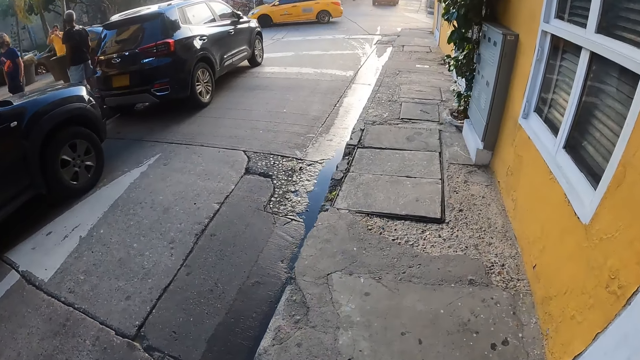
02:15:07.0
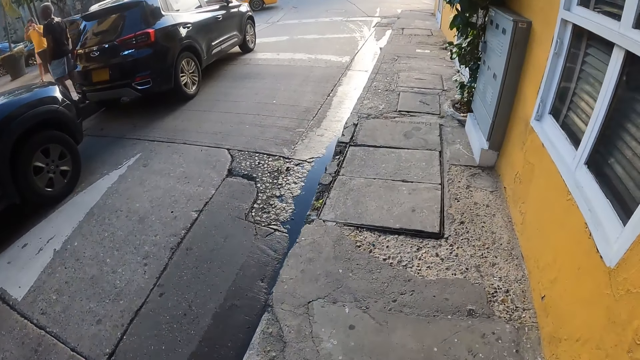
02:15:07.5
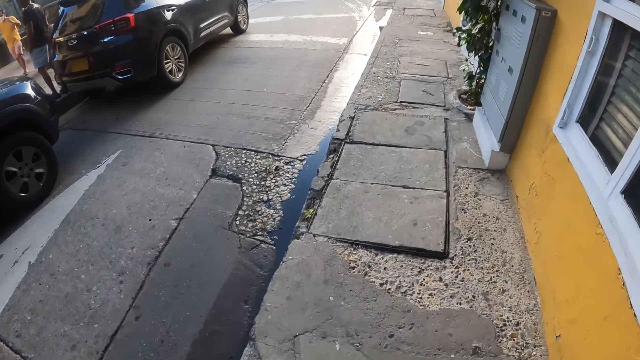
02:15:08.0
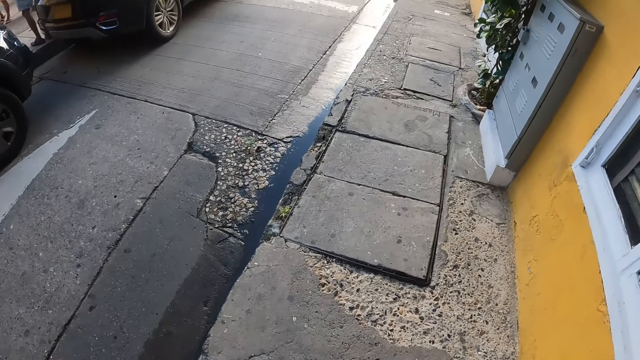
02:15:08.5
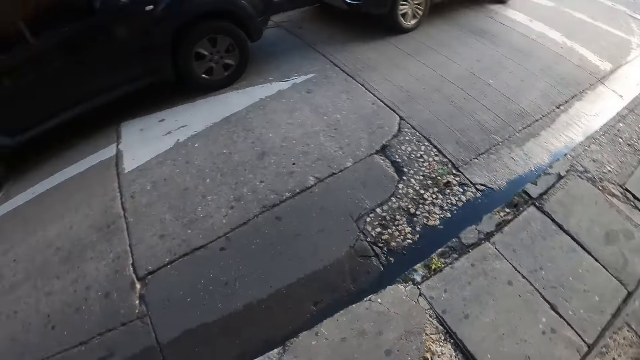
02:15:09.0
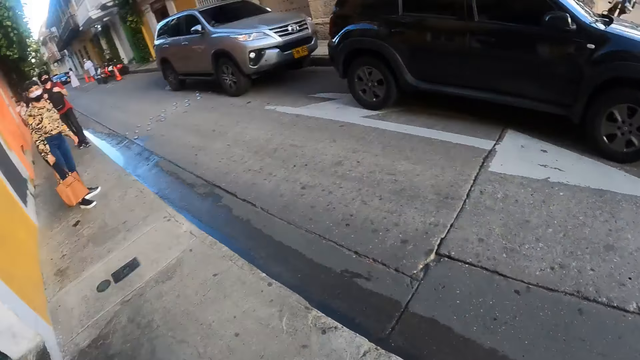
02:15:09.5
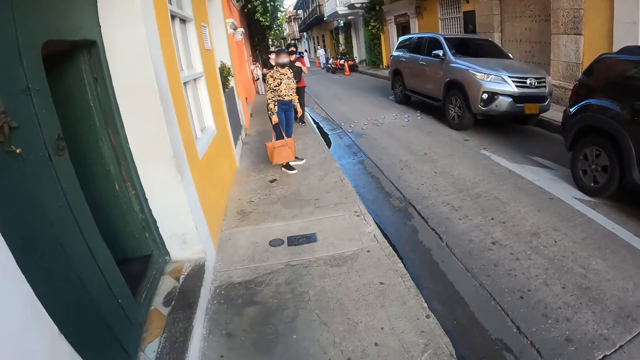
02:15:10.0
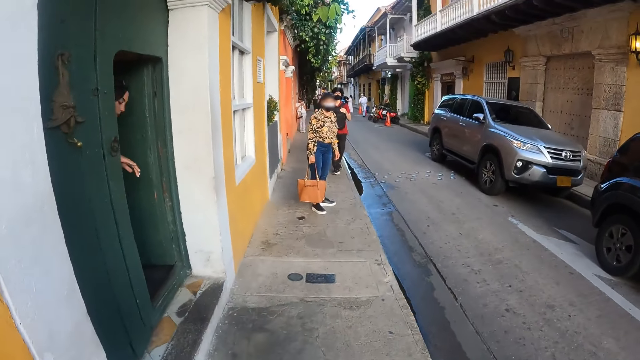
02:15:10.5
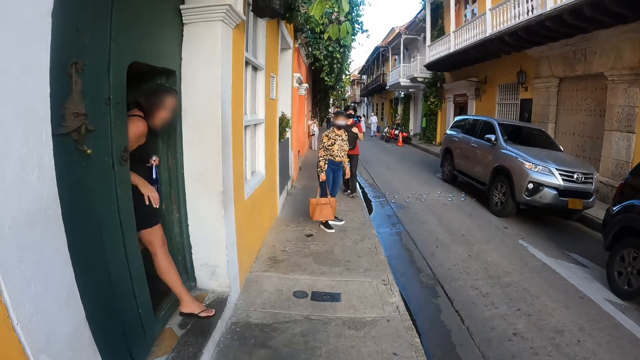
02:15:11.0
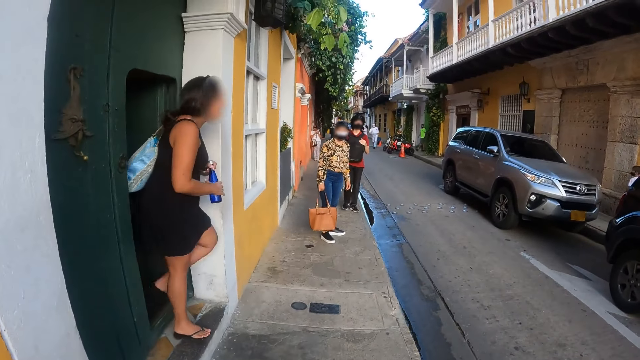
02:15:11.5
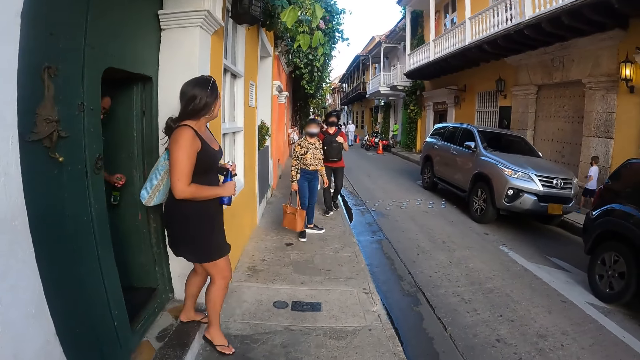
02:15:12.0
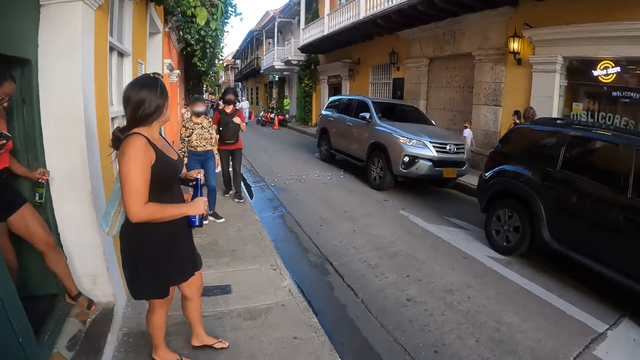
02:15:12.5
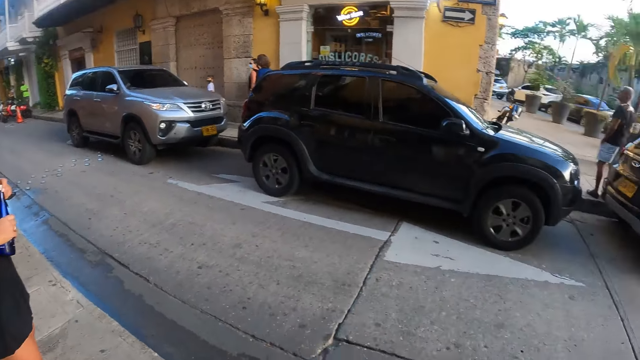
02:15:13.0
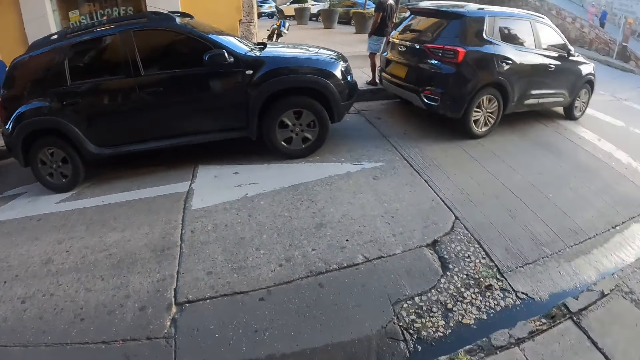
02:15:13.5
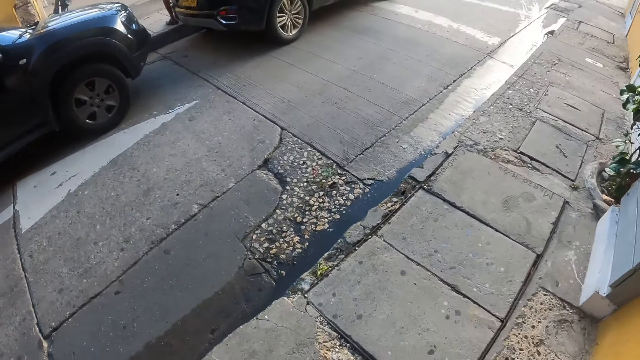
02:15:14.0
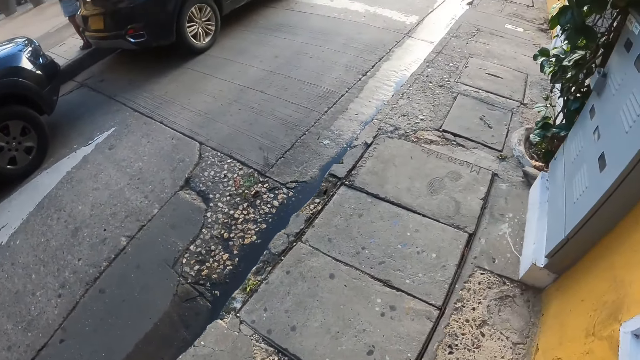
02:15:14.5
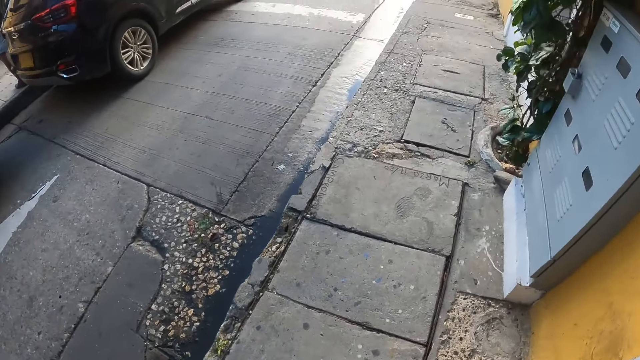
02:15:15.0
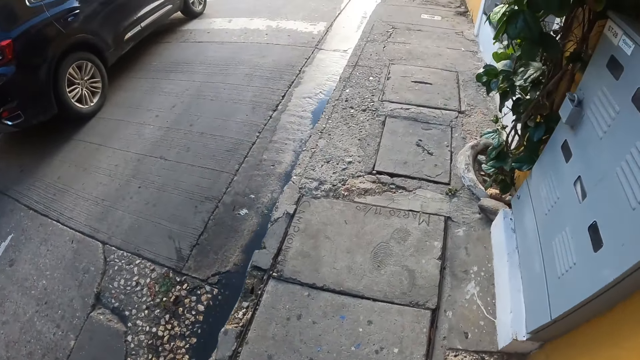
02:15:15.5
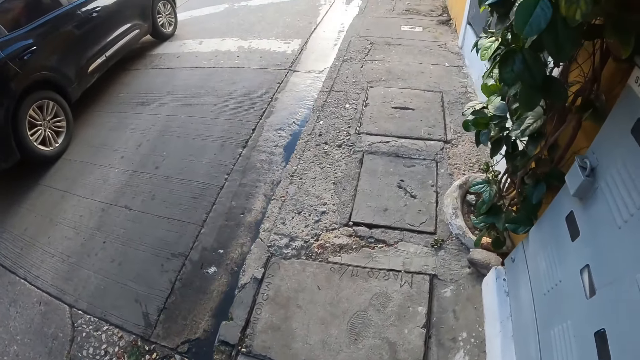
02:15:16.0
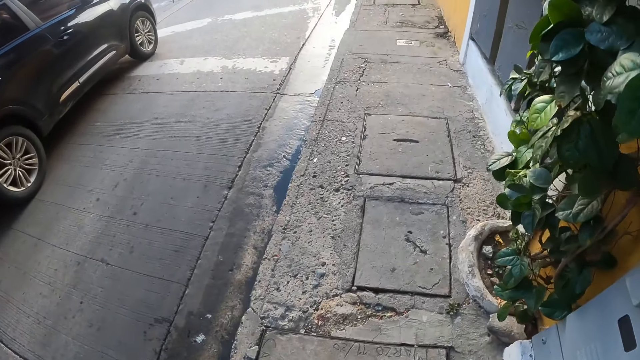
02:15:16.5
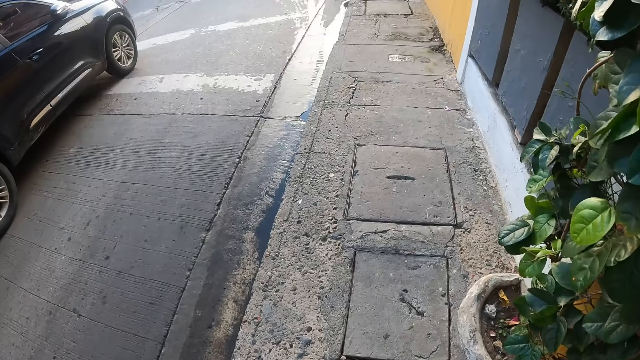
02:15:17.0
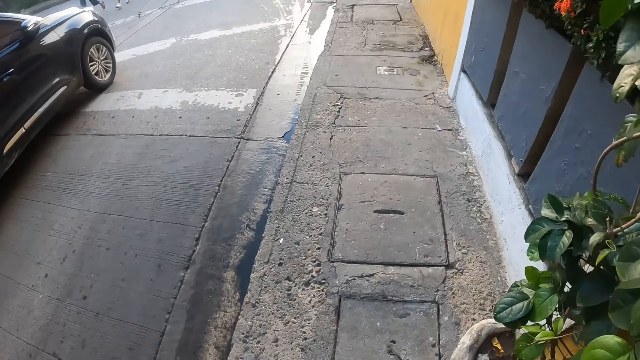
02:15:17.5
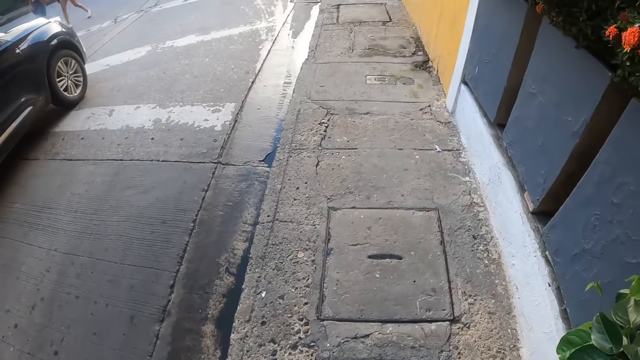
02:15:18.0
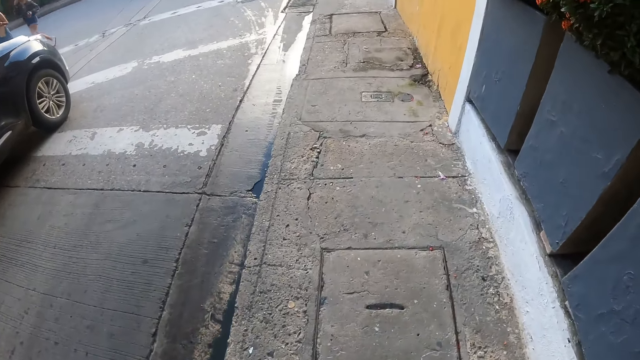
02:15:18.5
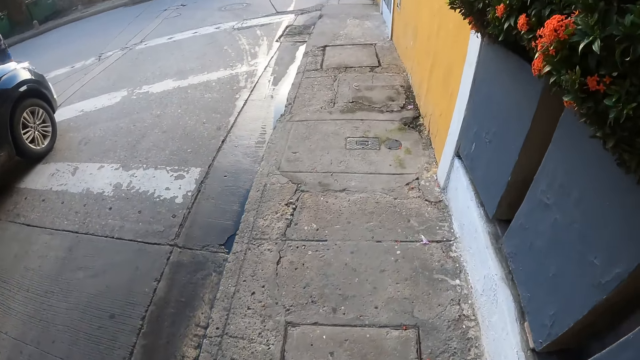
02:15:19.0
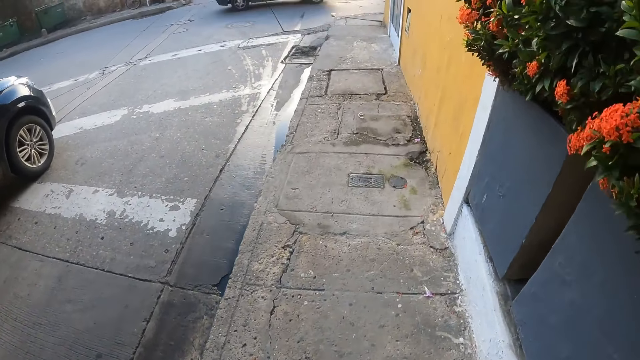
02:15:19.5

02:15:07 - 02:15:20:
The camera wearer looks around. They walk on the sidewalk.

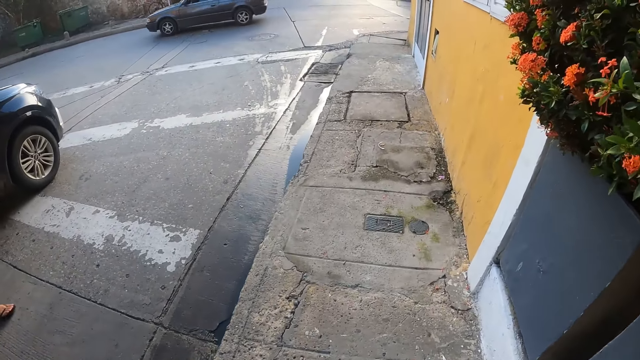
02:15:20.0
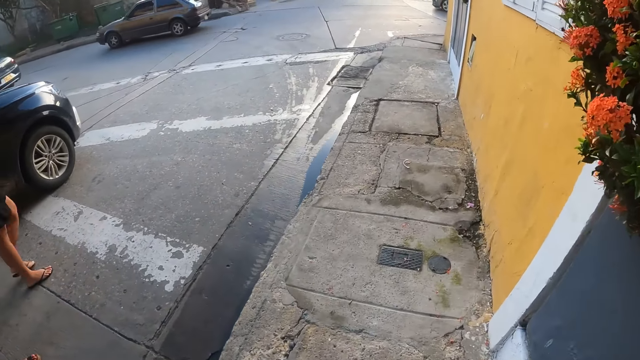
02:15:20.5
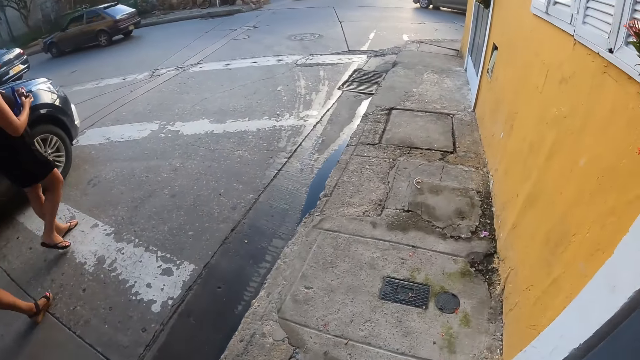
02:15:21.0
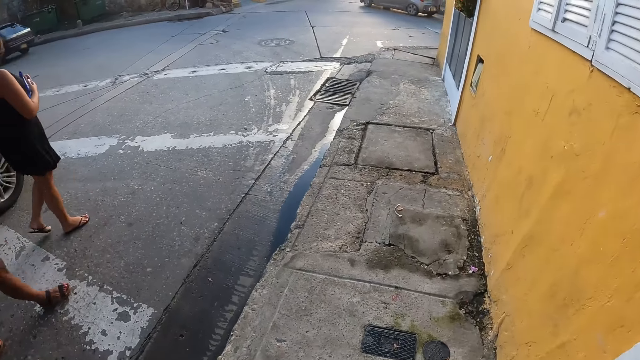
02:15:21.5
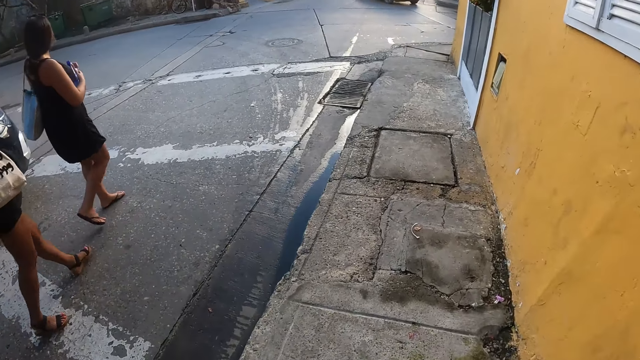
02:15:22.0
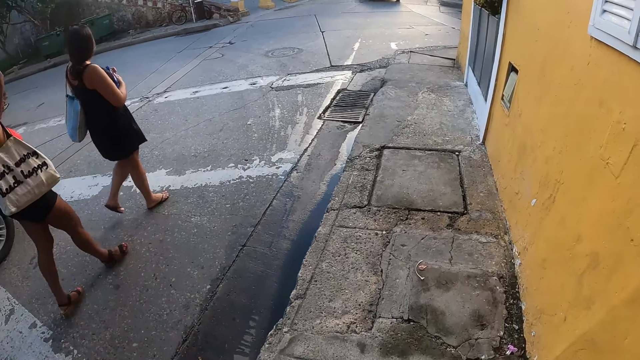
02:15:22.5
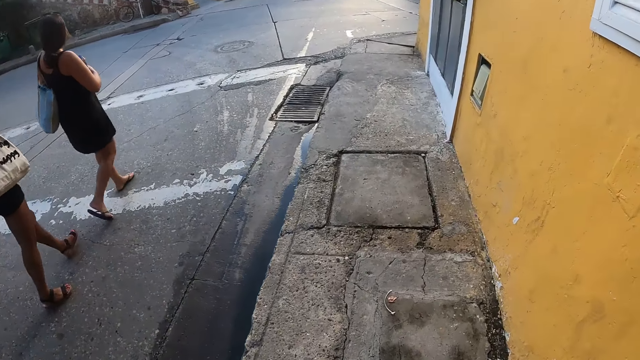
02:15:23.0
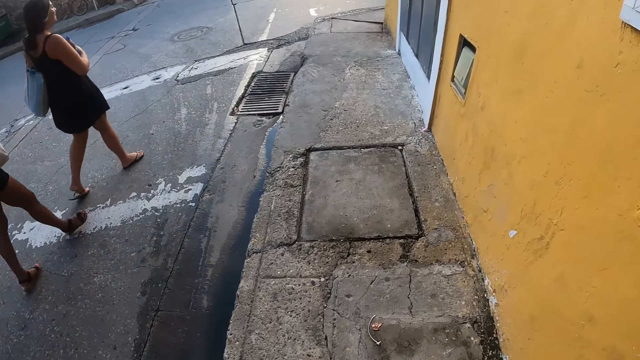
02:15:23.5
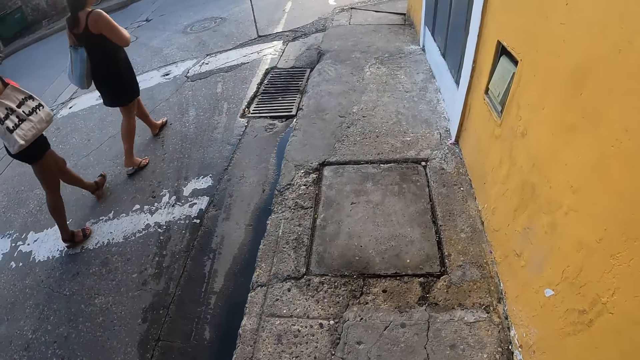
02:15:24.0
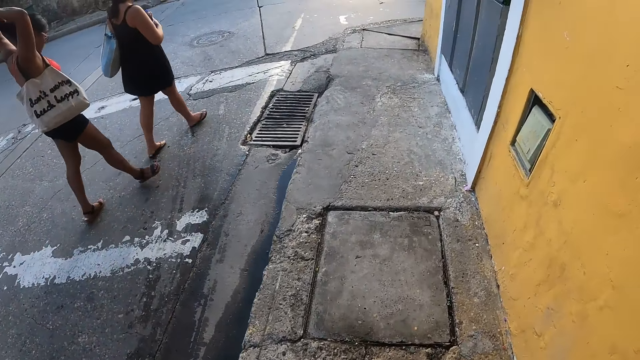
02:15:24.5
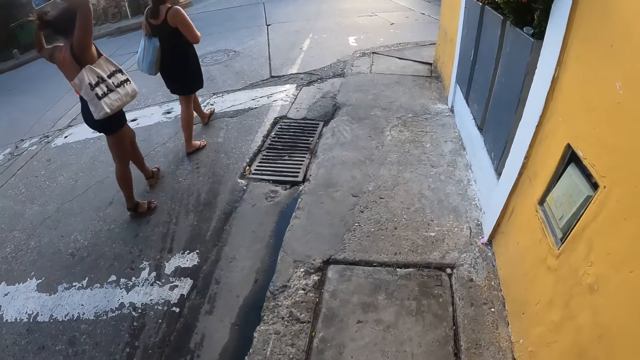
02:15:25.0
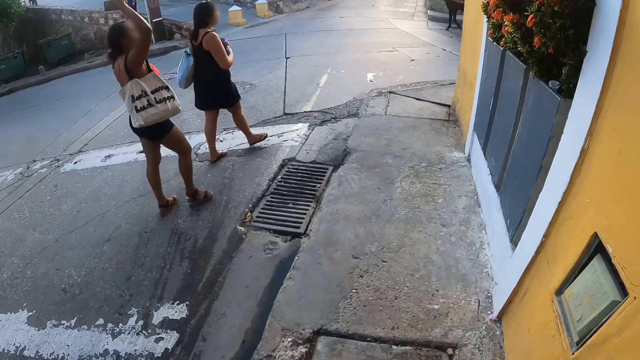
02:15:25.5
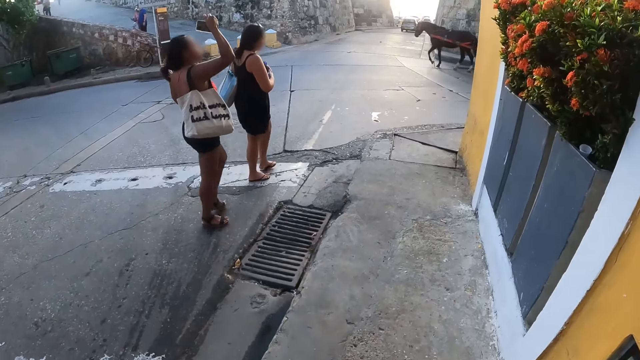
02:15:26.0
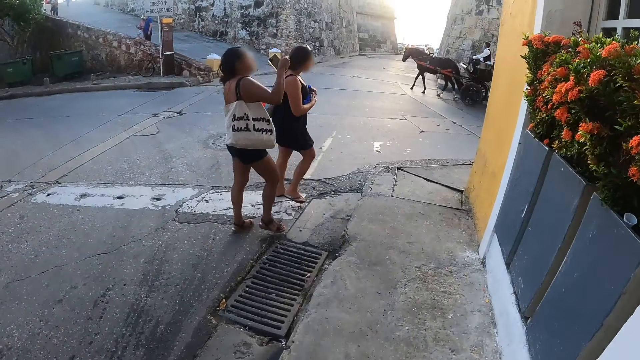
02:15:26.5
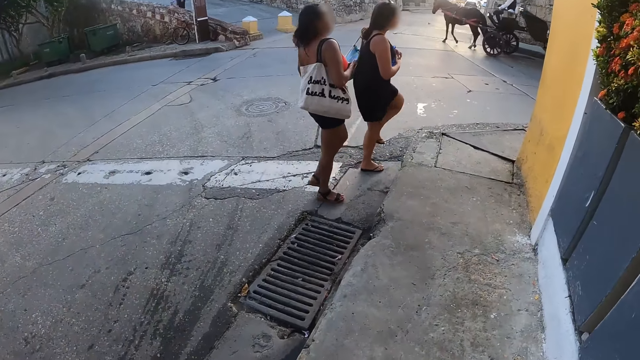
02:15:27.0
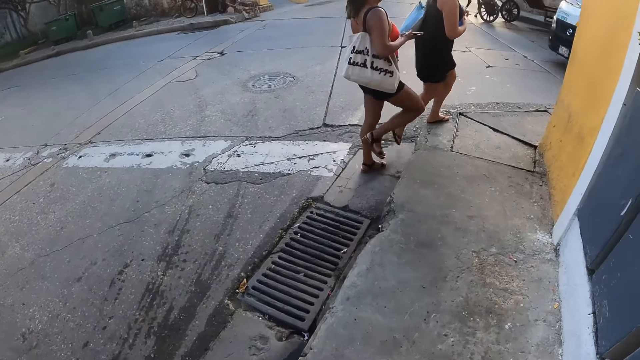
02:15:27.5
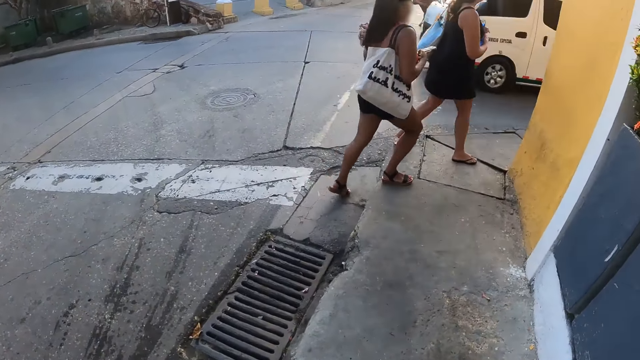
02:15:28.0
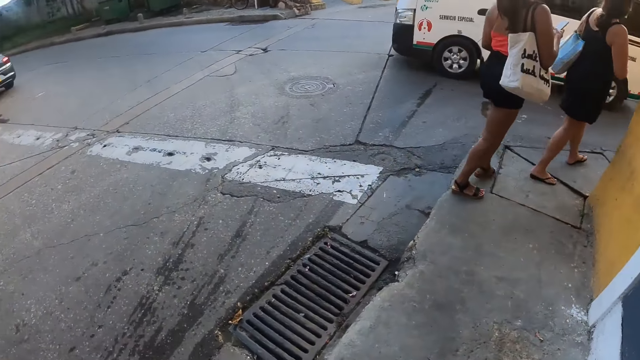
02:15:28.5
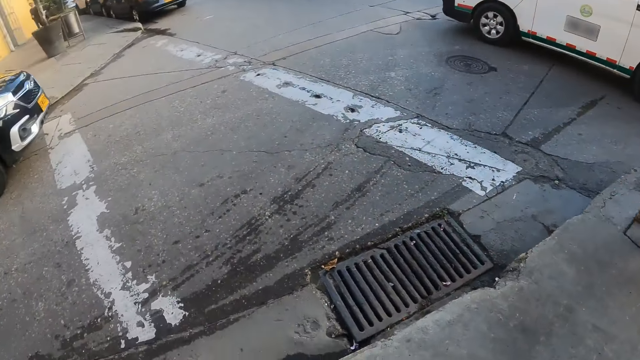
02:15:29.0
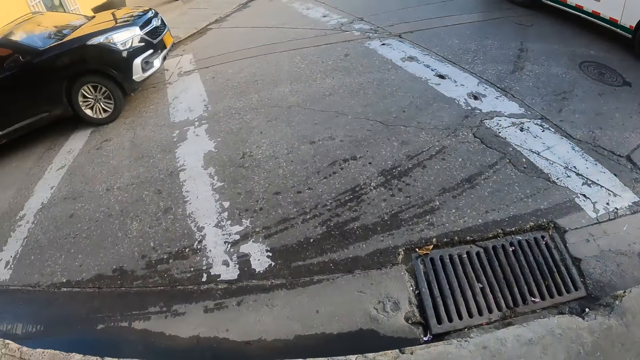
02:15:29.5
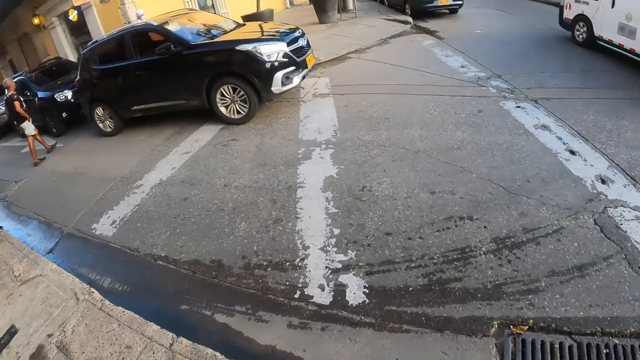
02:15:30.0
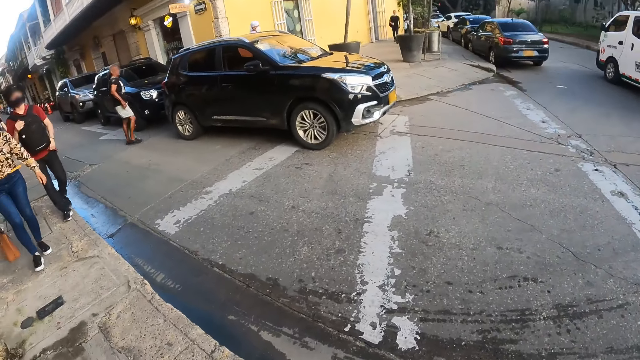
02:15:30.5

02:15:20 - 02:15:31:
The camera wearer looks around.
